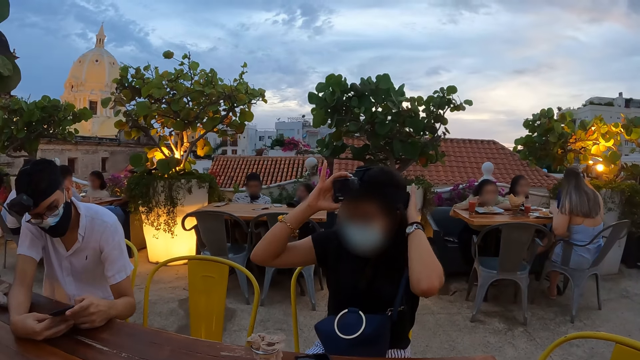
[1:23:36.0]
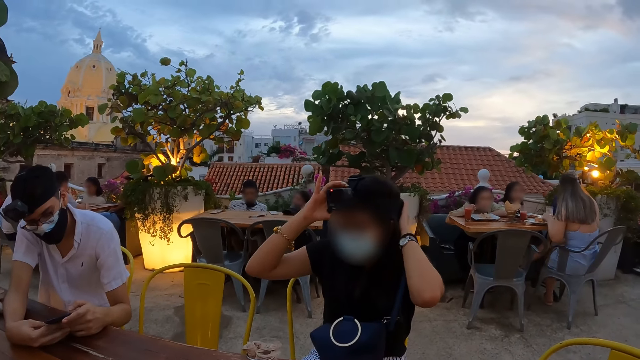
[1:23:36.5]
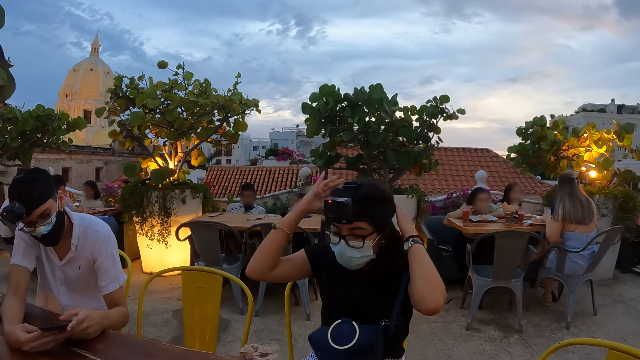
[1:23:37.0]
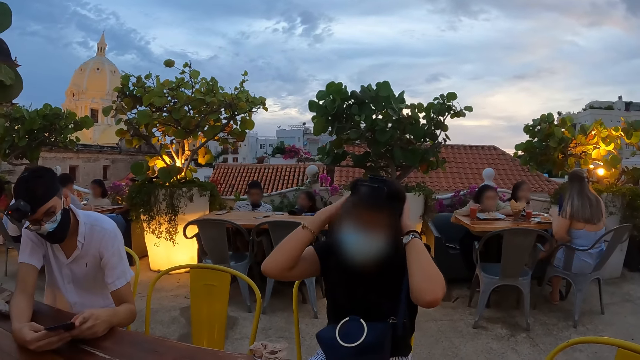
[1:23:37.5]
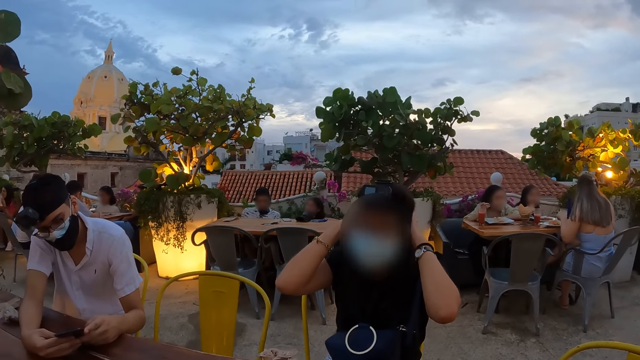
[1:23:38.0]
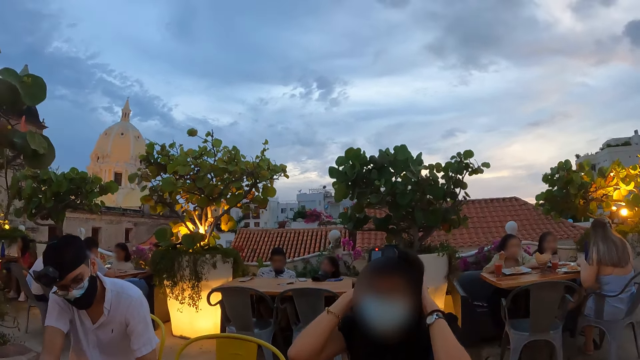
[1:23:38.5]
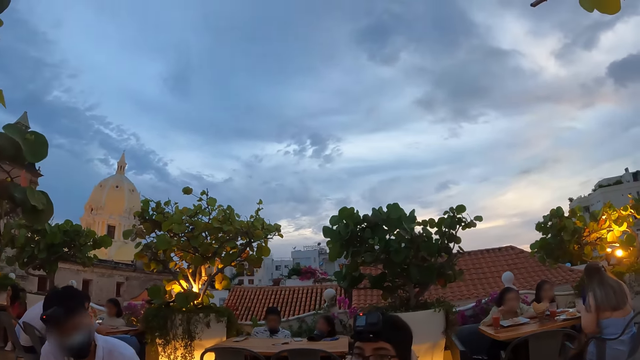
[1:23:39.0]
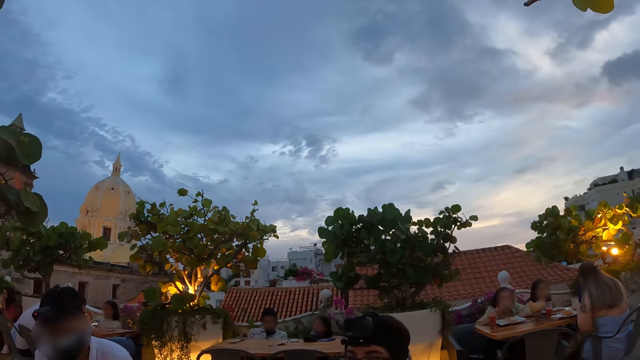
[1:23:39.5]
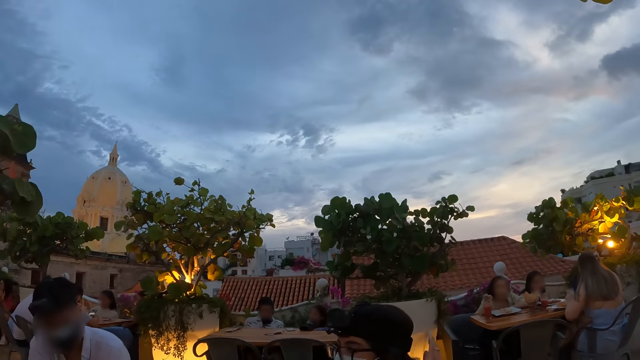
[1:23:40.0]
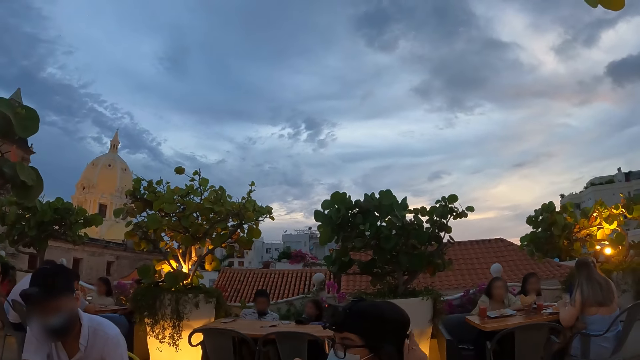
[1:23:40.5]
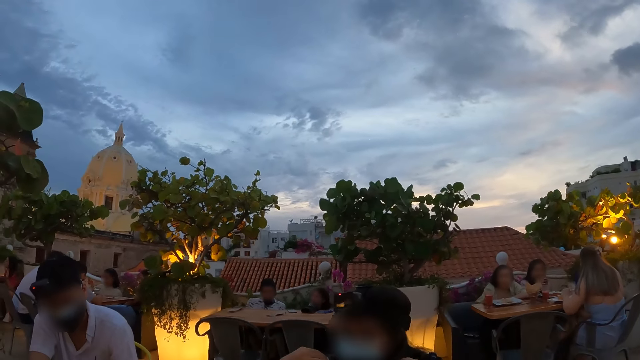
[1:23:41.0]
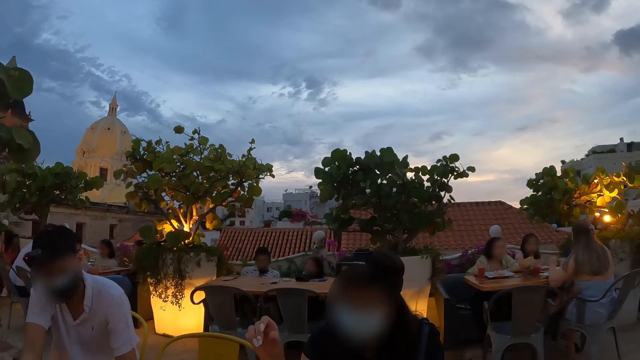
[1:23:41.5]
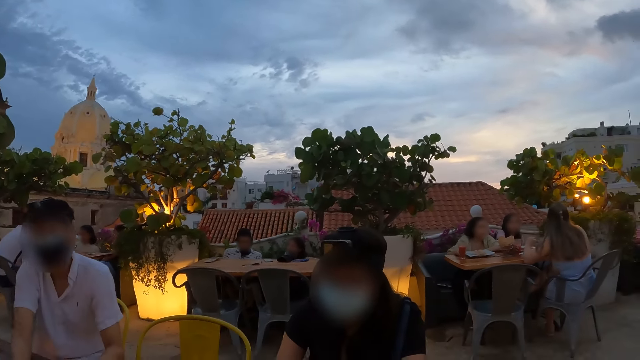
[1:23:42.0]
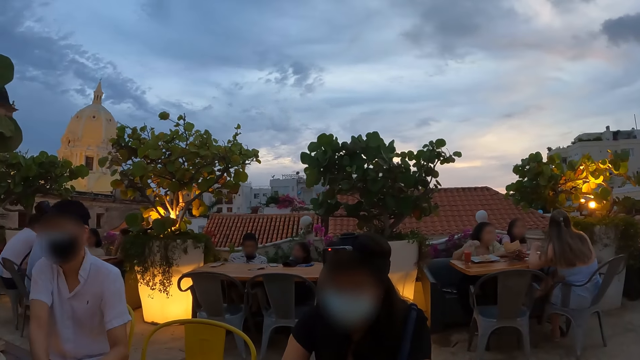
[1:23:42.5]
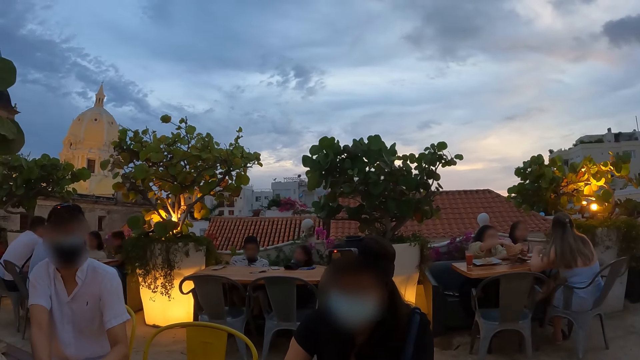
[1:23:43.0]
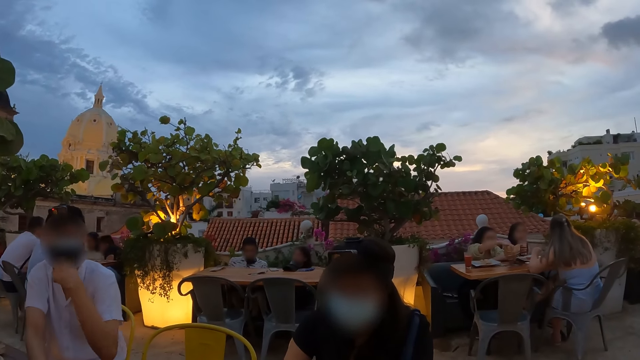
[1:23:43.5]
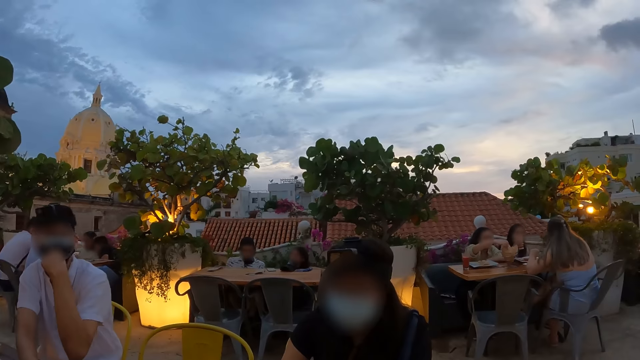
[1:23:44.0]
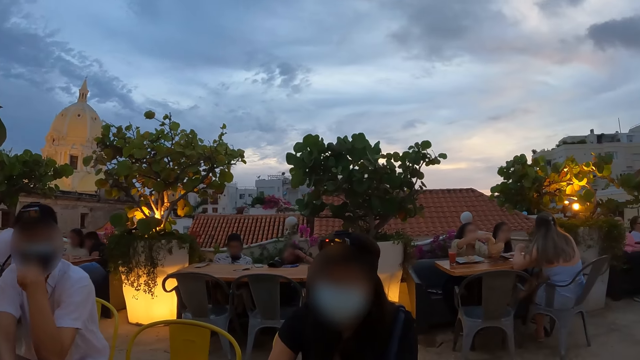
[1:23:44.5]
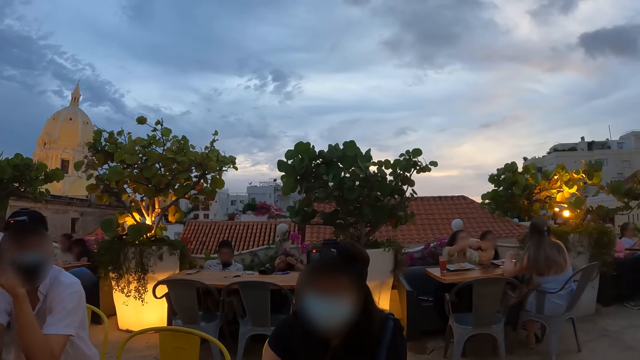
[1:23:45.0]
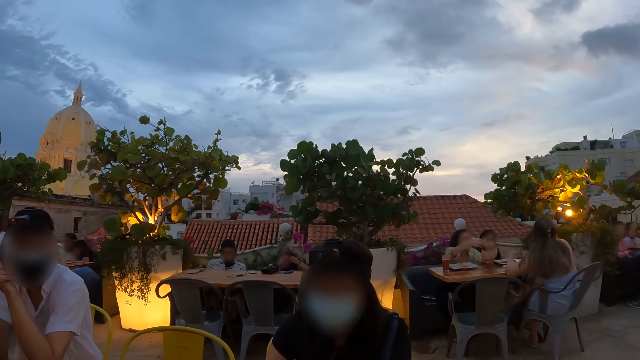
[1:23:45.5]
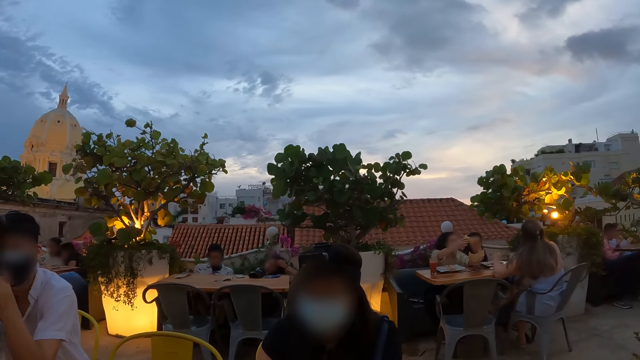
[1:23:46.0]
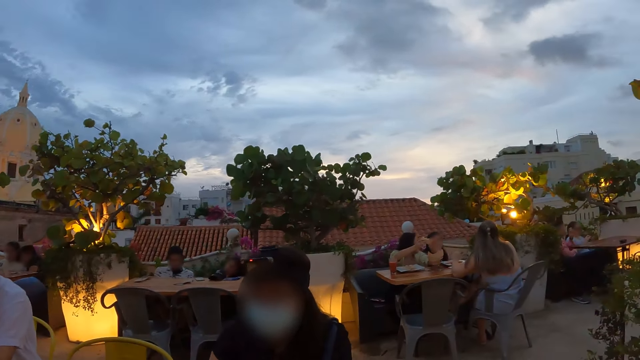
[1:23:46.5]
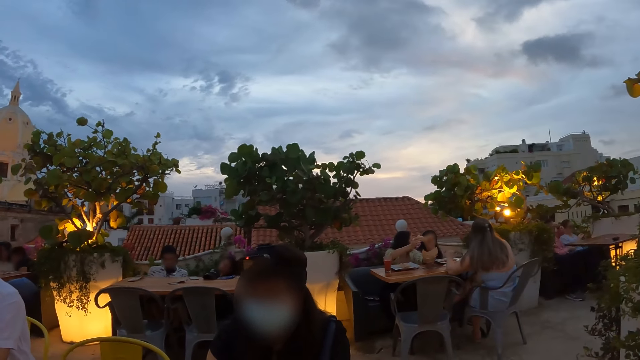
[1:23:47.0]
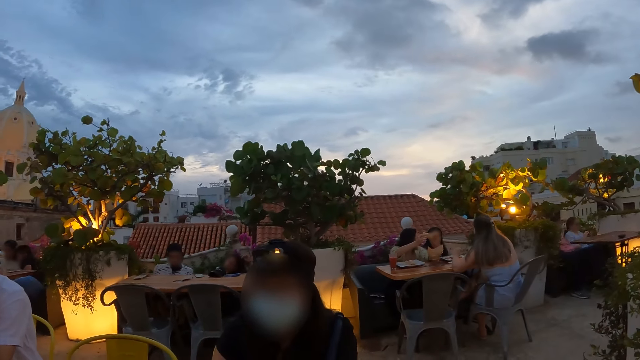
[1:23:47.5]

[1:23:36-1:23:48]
The woman adjusts the head camera on her head with both hands. The camera wearer looks around. The woman touches the head. The man adjusts the face mask on his face with his left hand. The man touches the mask.

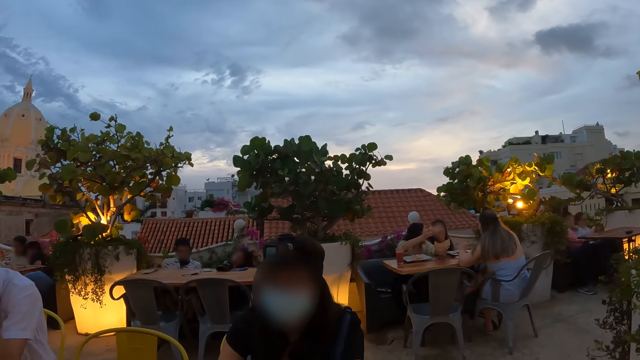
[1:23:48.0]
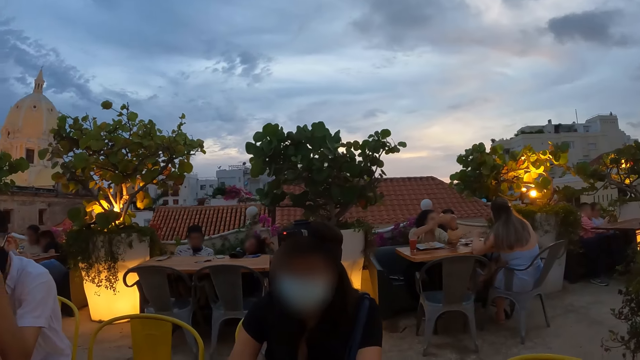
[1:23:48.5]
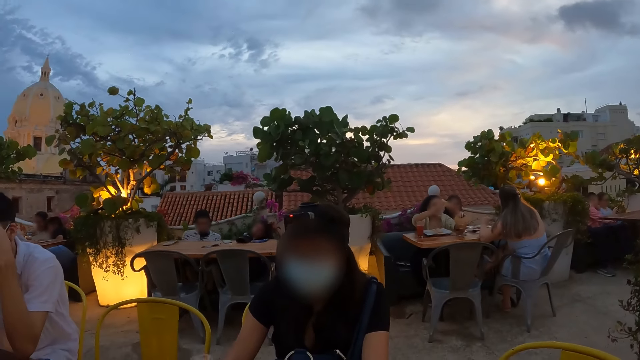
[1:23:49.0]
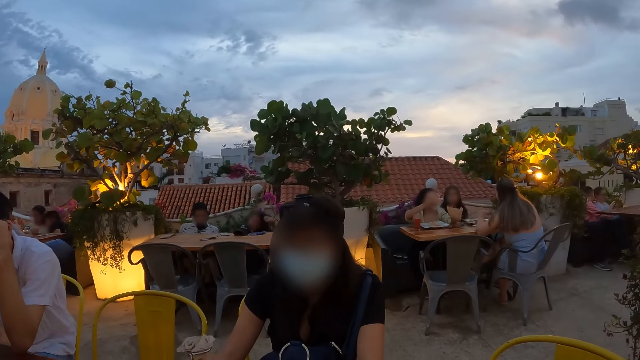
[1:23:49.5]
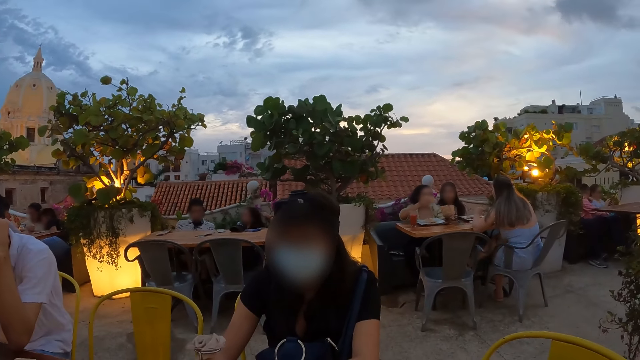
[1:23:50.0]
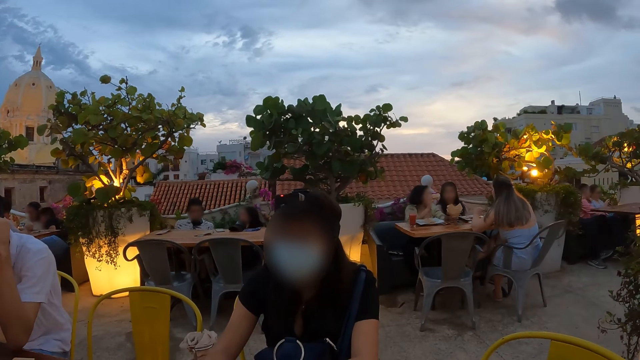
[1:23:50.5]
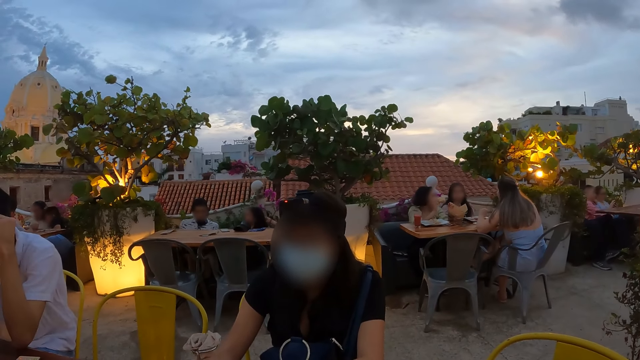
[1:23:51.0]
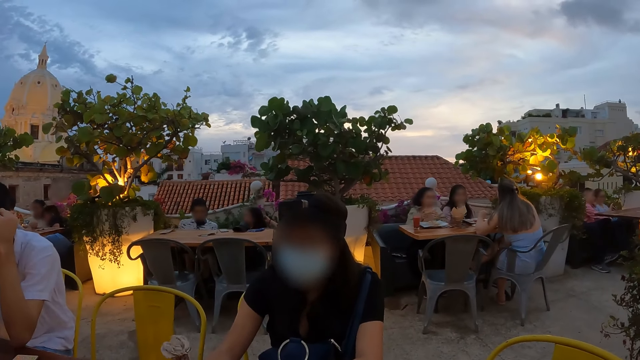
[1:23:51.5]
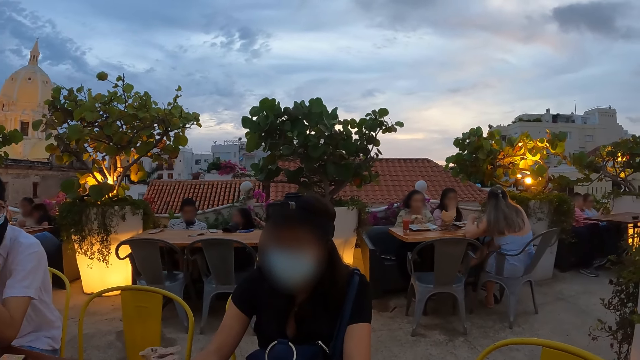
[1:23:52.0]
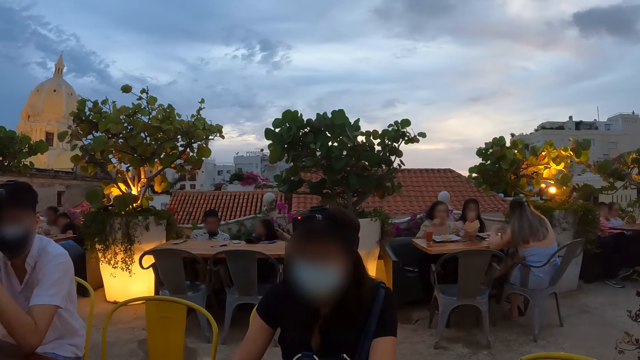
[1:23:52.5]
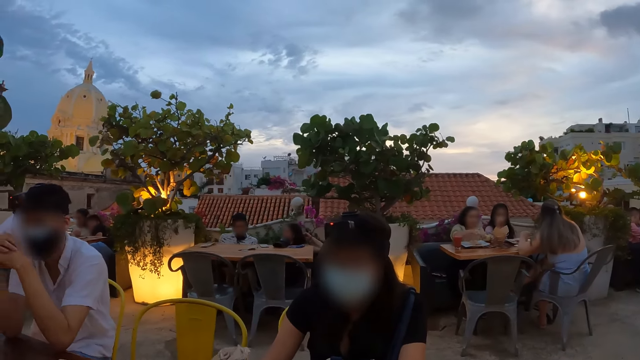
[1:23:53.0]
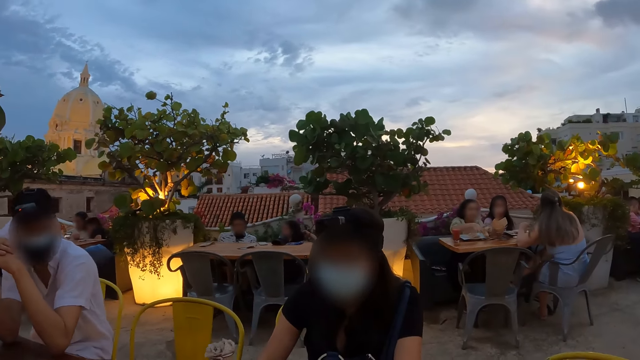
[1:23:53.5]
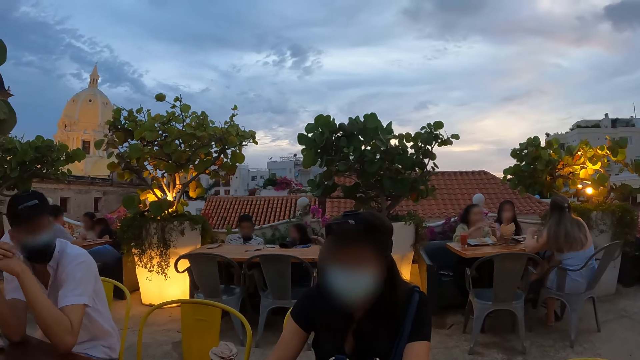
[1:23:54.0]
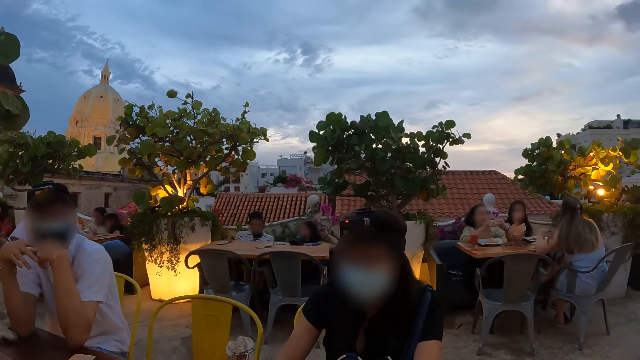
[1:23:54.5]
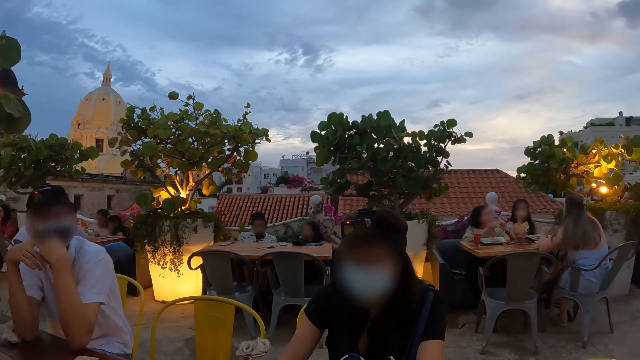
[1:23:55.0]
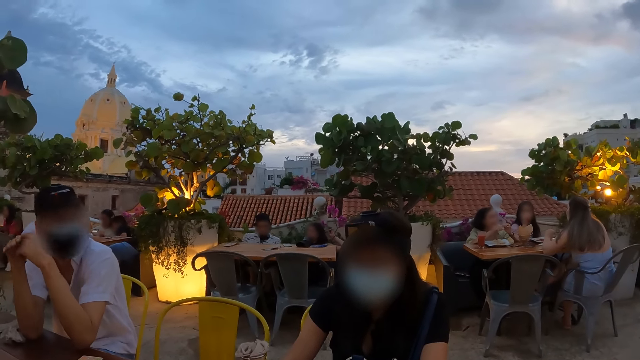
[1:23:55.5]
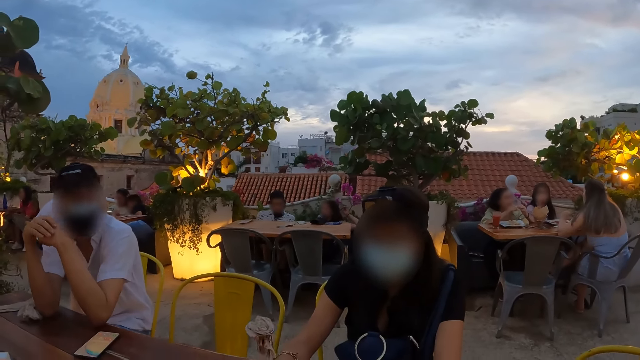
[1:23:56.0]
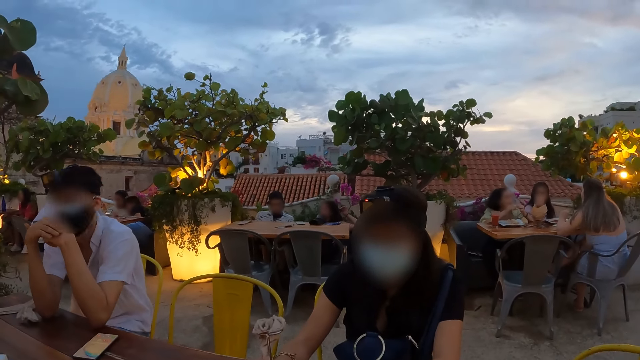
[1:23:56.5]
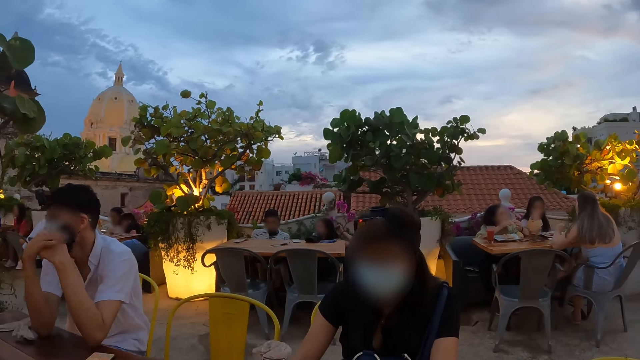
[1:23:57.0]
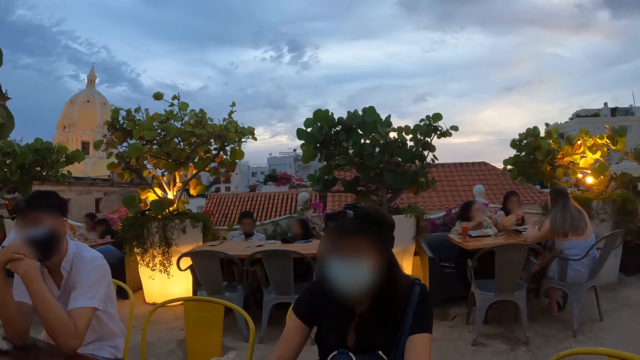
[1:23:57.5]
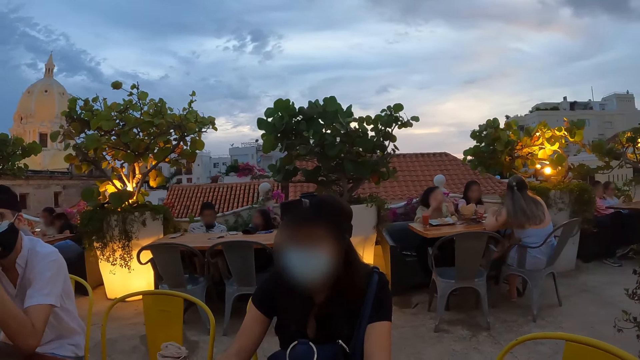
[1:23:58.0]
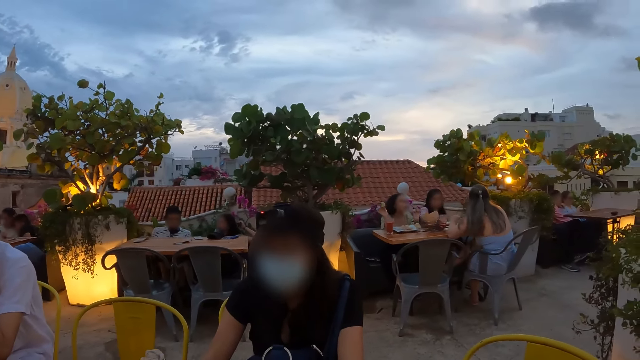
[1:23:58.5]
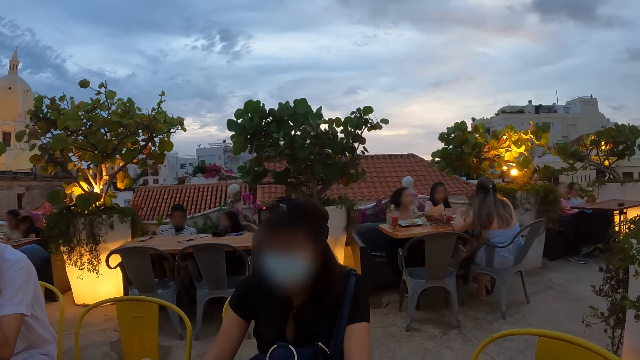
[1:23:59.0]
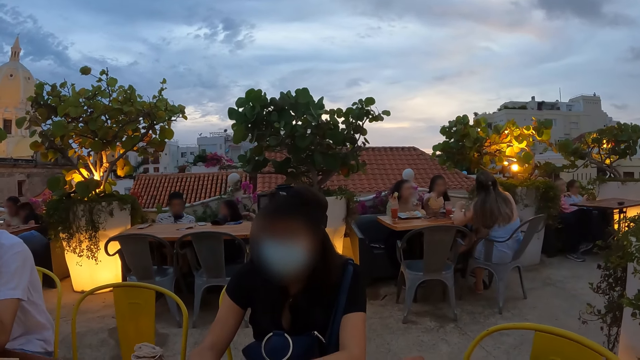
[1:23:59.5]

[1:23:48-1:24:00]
The woman holds the flower on the table with her right hand. The woman nods the head. The woman interacts with the camera wearer, the man, another man and a third man. The first man adjusts the face mask on his face with both hands. The first man looks around.
